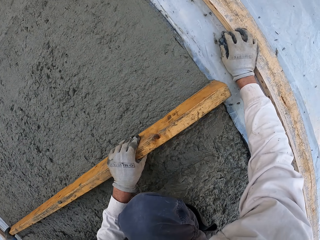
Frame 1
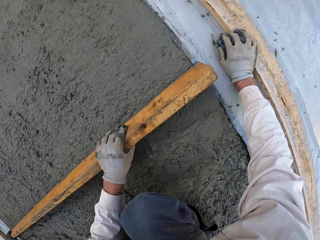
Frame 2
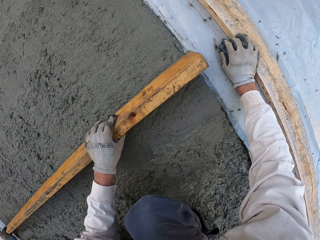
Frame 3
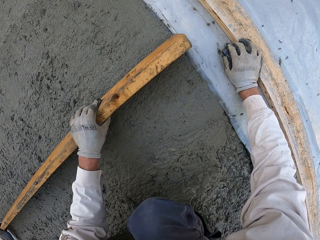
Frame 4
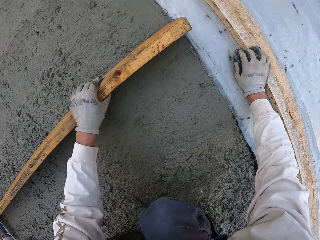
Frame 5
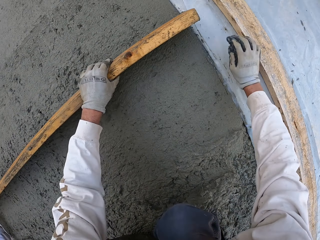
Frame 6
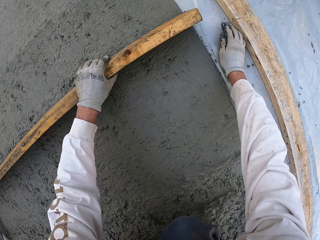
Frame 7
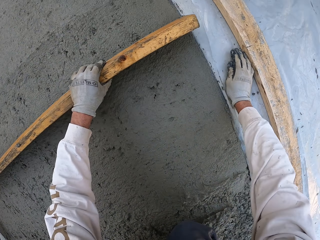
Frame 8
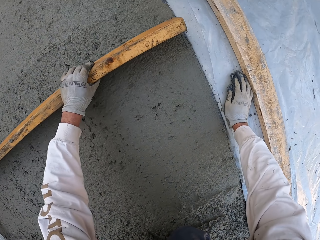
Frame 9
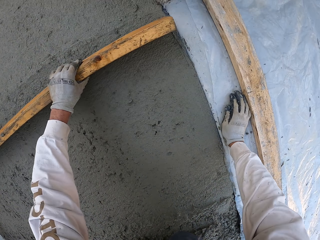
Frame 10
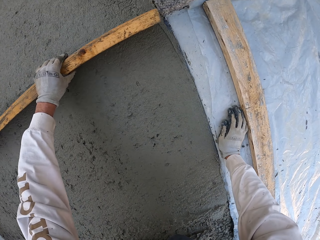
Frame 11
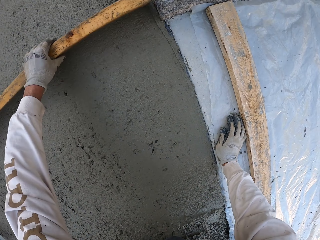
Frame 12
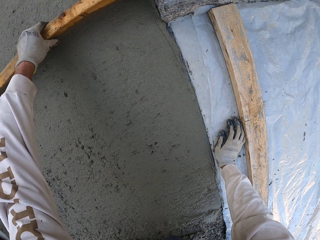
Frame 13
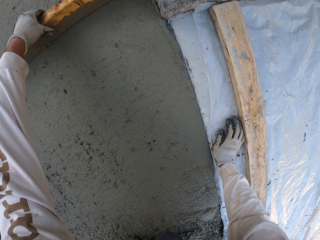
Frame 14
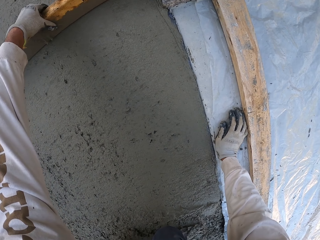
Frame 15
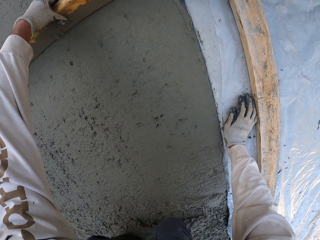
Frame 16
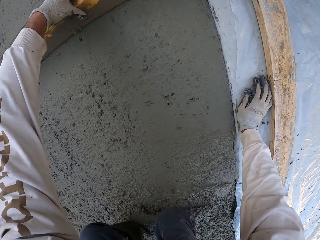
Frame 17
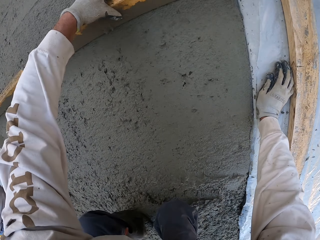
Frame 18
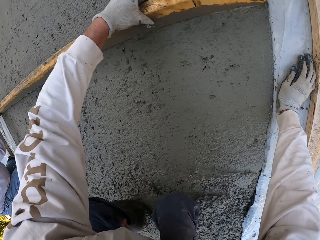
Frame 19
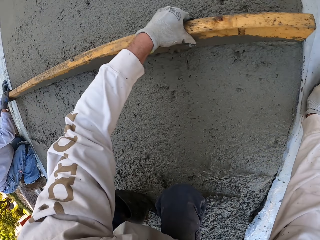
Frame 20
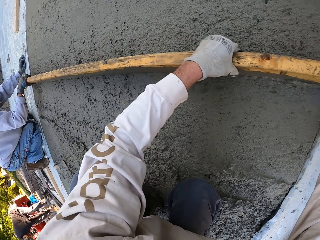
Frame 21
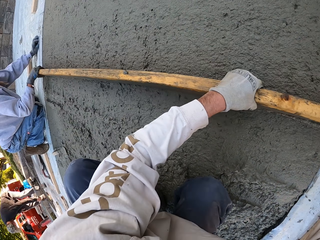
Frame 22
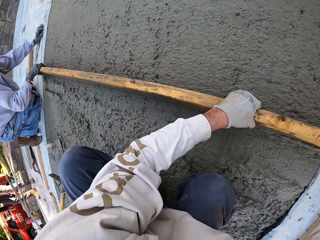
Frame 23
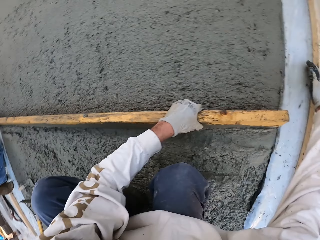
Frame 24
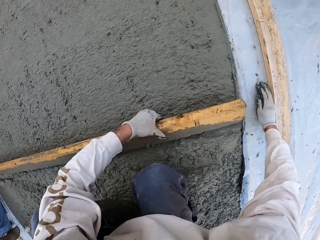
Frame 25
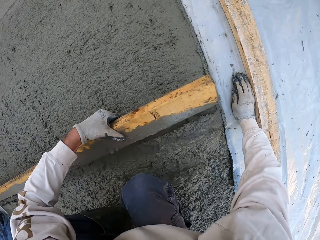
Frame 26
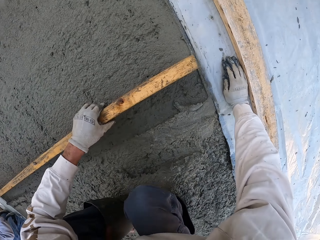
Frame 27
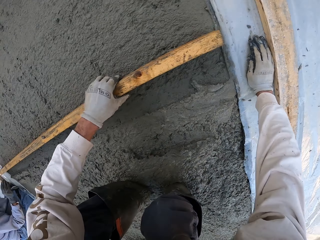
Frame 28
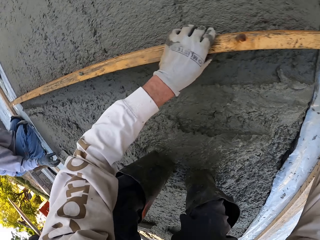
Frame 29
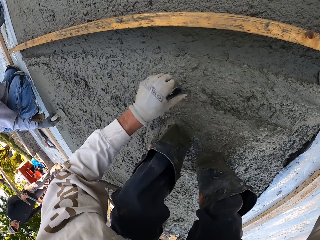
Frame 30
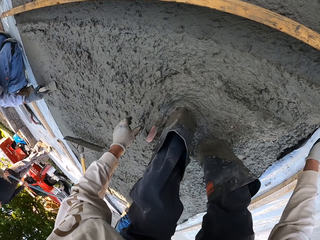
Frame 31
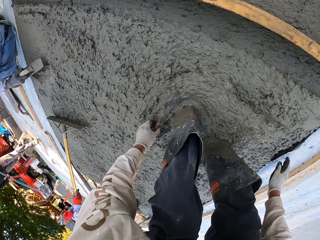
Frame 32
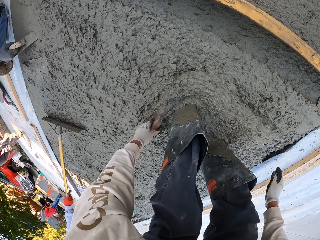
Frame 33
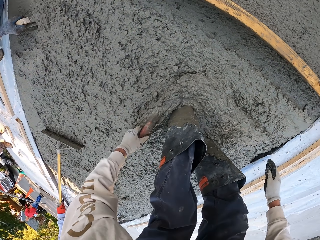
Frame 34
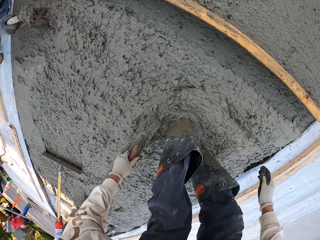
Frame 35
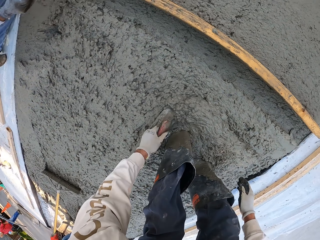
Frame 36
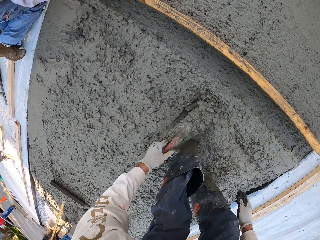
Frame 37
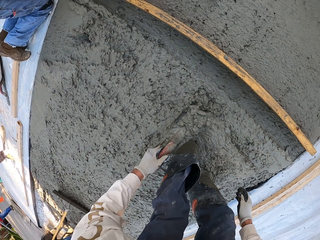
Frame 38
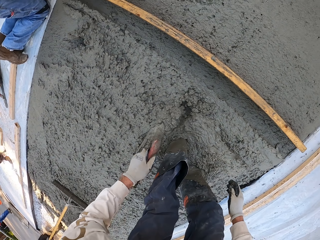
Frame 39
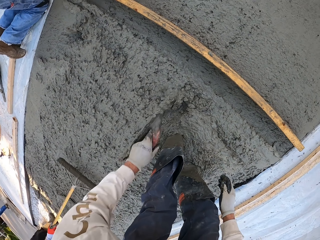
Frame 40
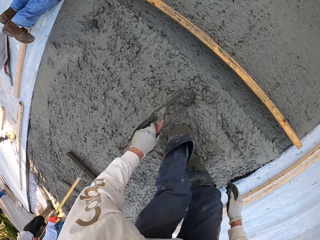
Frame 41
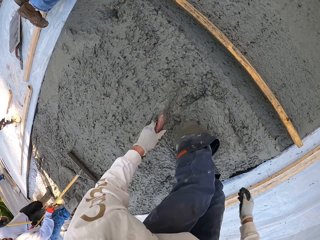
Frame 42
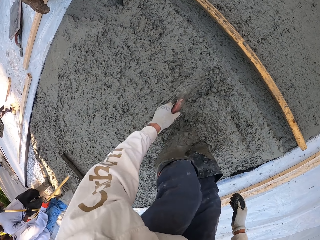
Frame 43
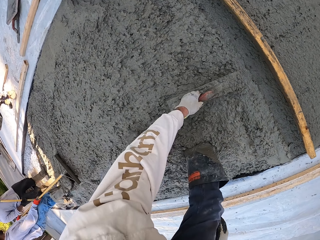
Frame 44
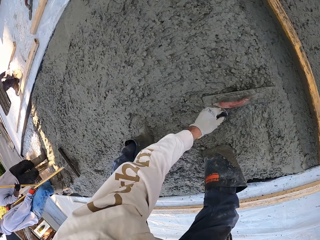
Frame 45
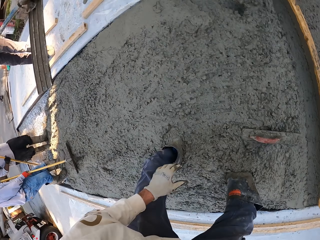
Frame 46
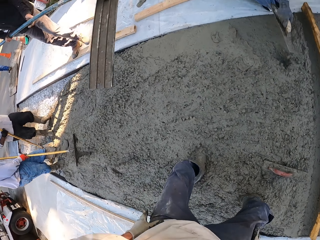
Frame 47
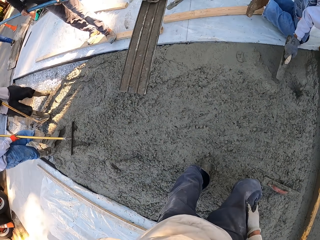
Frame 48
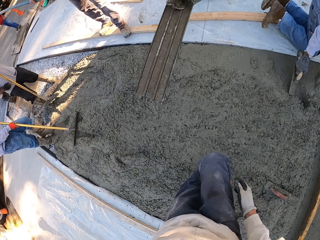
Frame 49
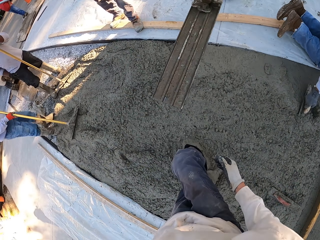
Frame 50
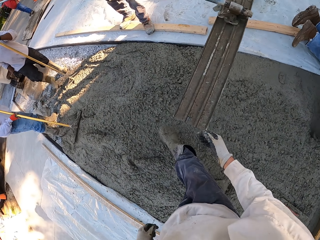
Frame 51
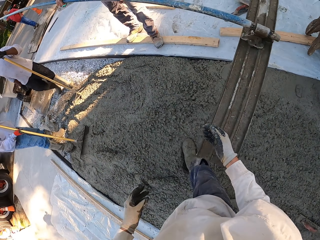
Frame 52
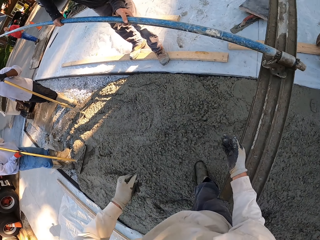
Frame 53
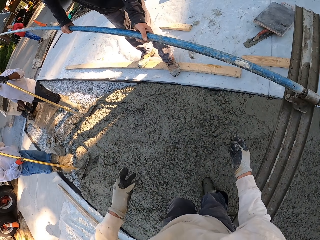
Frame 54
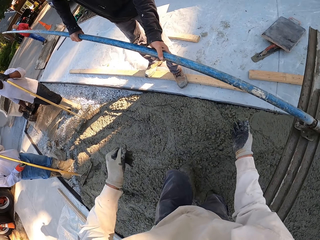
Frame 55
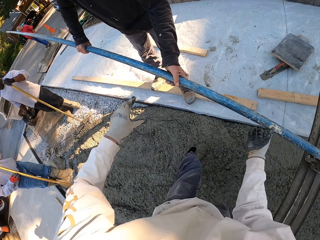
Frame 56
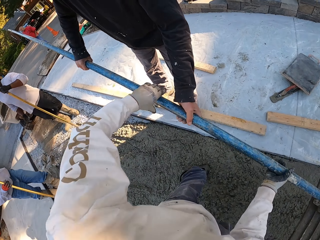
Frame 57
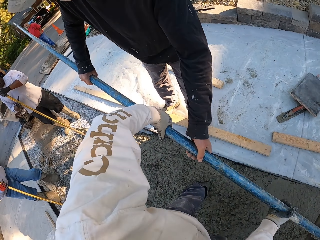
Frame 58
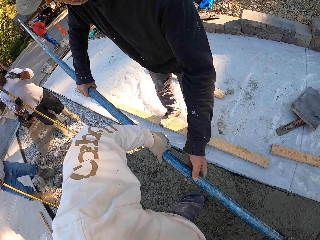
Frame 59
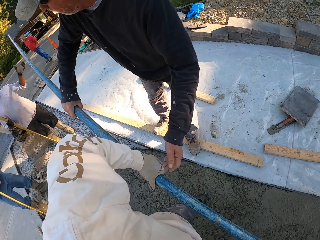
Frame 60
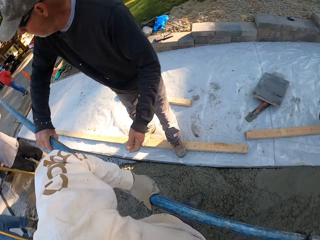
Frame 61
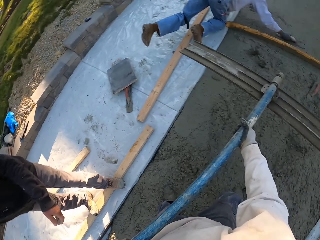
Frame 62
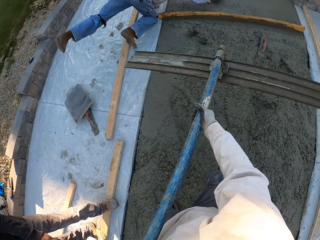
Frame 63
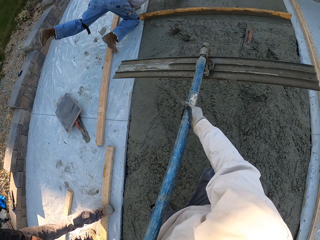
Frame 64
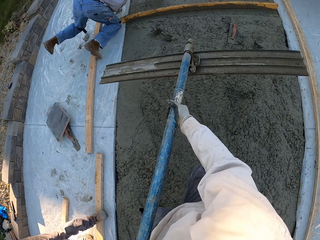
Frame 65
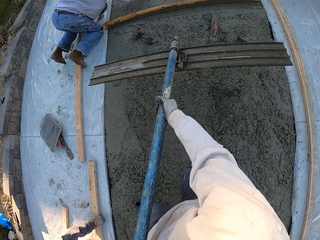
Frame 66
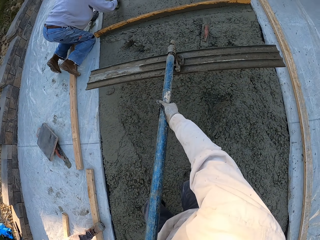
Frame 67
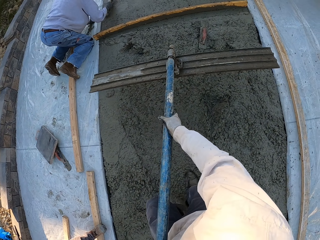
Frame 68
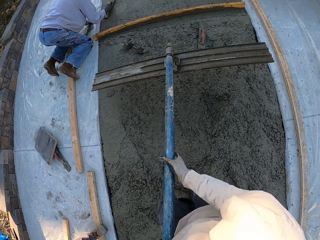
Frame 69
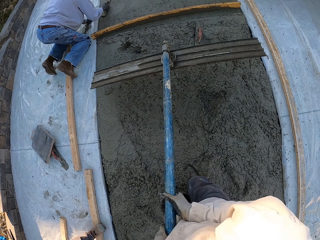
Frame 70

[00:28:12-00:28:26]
The camera wearer flattens the floor. A man flattens the floor. The camera wearer looks around and puts the wood down. The man picks up the midget trowel. The camera wearer picks up the midget trowel. The man holds the midget trowel. Another man flattens the floor. He flattens the floor again. The first man scoops the concrete. The camera wearer scoops plaster with the trowel. They put the midget trowel down and look around. They pick up the magnesium bull float or screed from a third man. They hold the magnesium bull float.

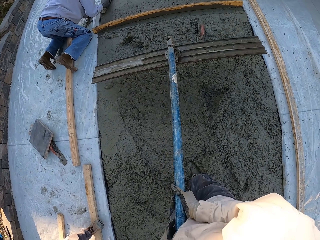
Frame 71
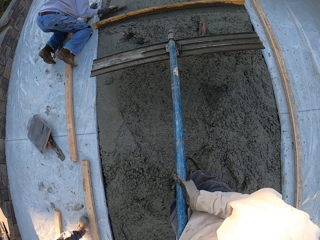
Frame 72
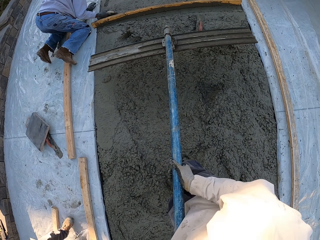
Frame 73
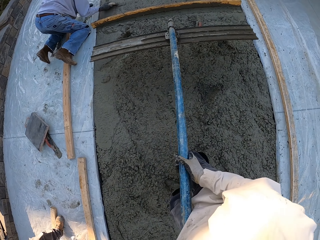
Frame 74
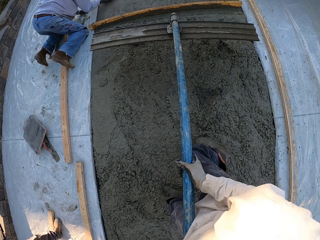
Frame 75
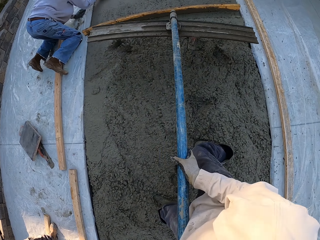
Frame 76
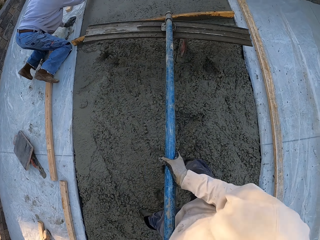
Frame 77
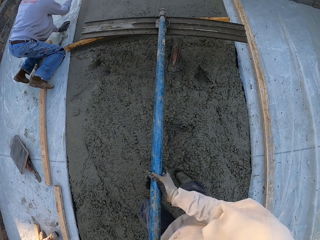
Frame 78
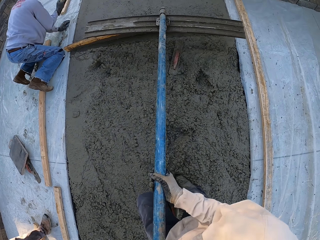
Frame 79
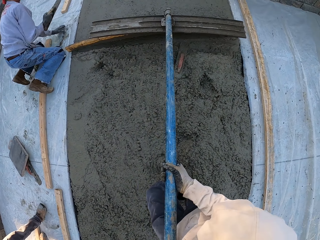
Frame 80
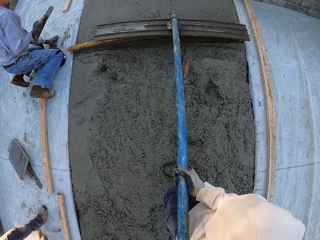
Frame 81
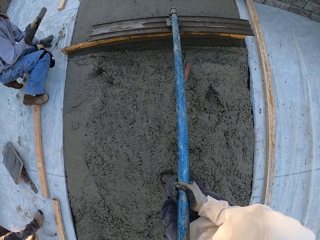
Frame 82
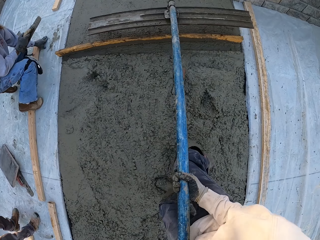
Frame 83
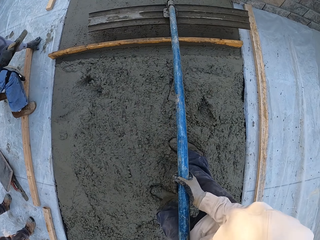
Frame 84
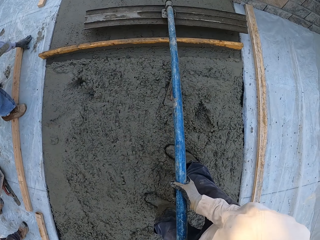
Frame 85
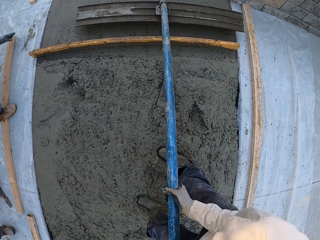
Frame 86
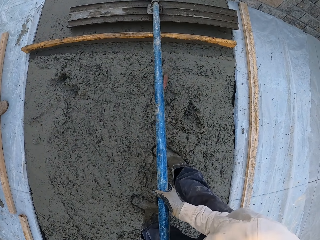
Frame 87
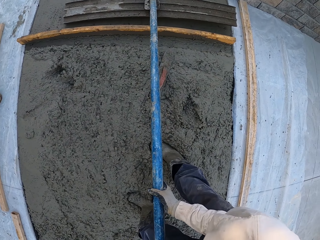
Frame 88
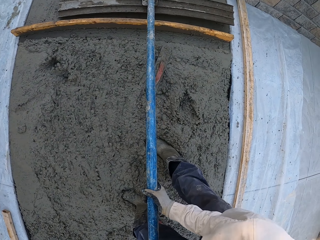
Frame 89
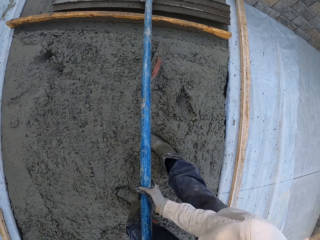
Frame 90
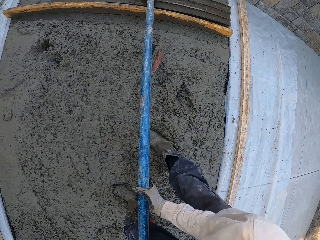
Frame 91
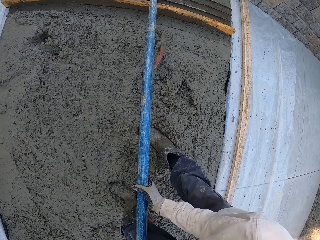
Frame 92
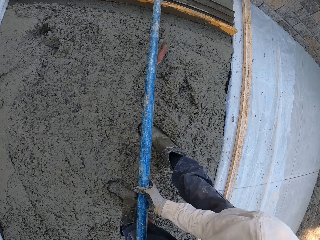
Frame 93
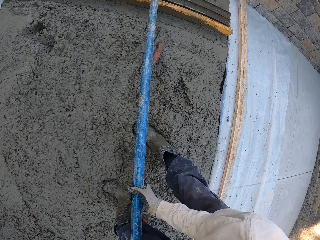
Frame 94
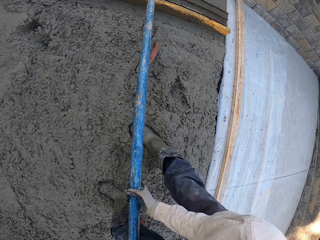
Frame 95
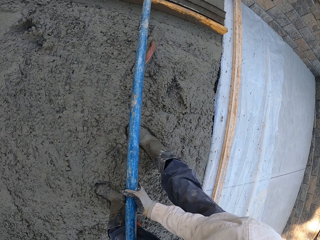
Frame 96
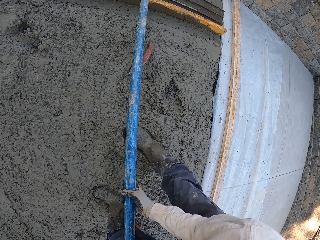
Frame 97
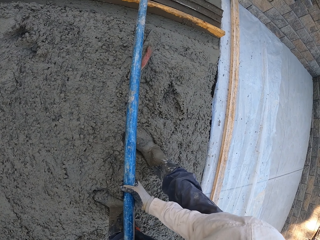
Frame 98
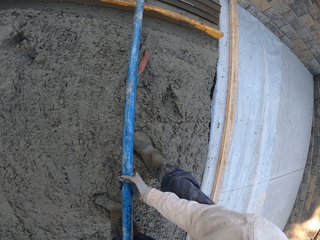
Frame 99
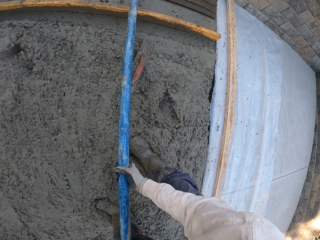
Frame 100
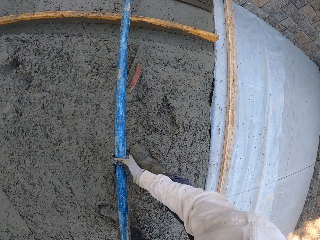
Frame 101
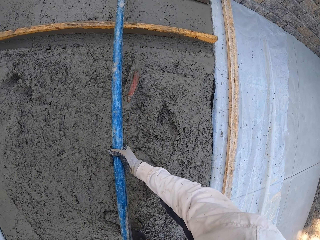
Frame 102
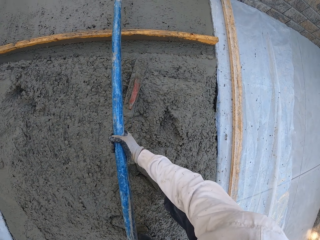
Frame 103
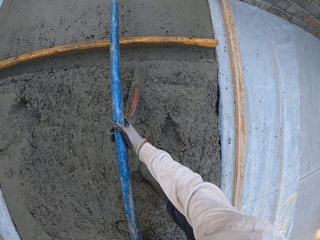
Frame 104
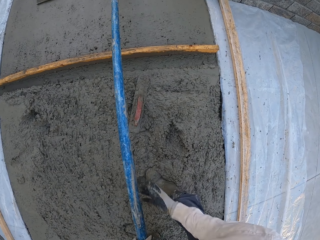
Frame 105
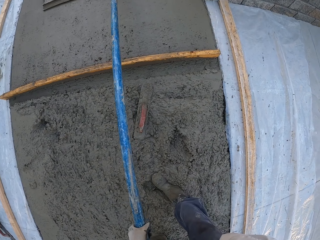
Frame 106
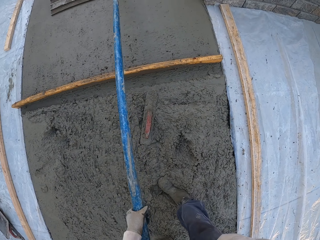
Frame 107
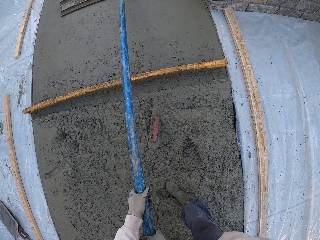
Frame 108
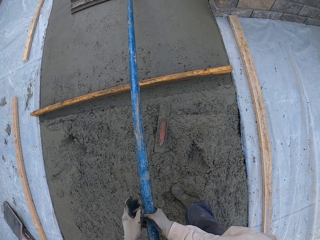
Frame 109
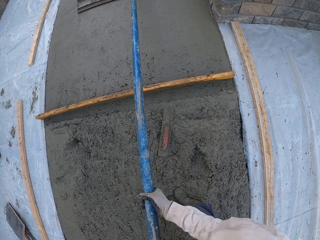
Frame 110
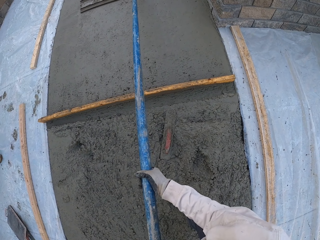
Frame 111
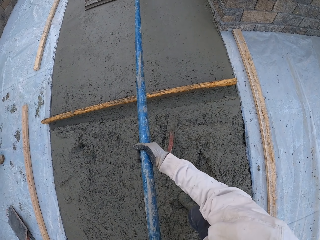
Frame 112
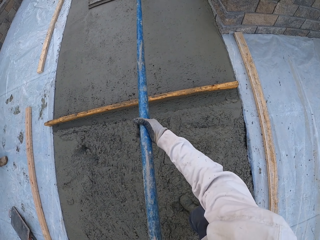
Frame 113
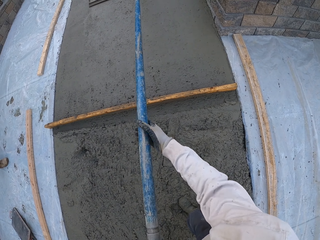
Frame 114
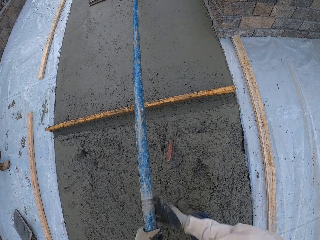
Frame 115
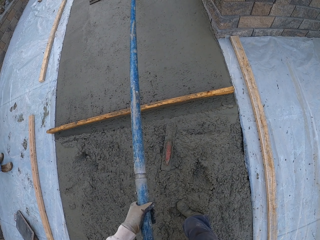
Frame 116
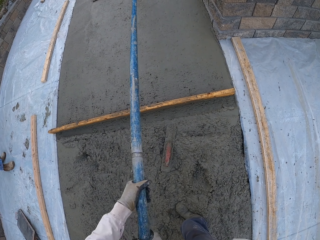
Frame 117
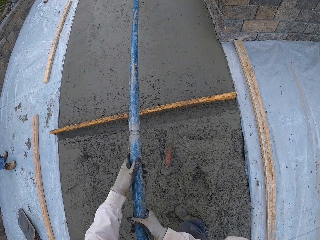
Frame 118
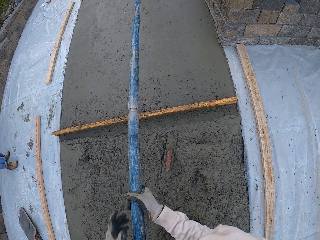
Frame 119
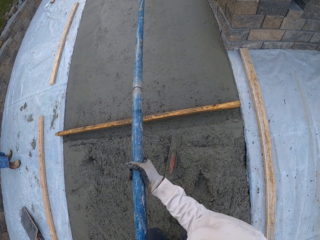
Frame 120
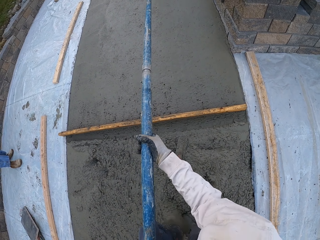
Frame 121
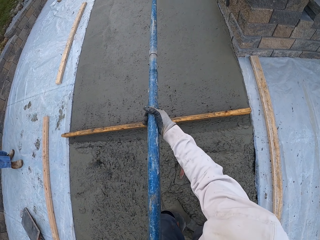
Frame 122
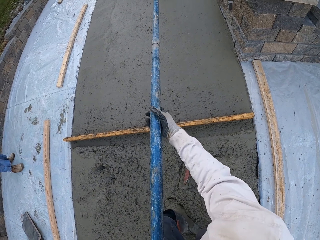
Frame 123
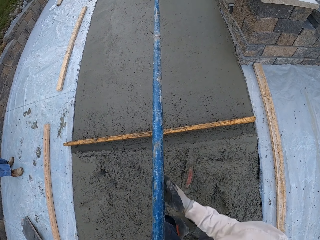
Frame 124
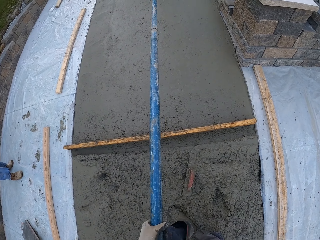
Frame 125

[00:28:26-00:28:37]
A man flattens the floor. The camera wearer levels the plaster with a screed. They smoothen the floor.
